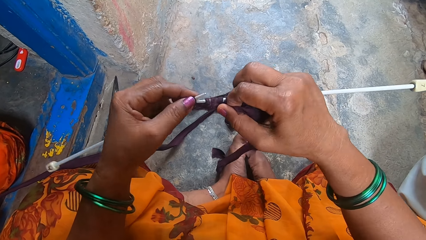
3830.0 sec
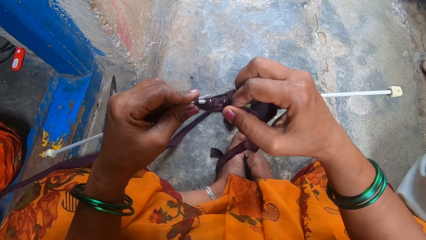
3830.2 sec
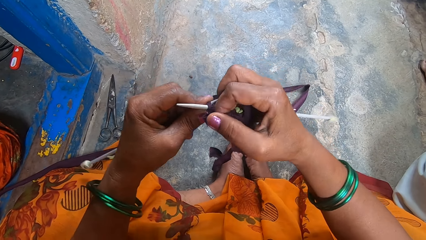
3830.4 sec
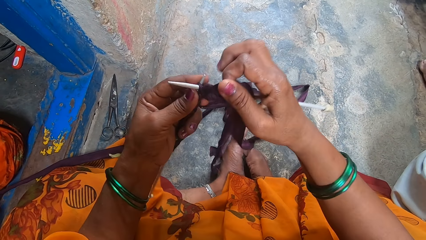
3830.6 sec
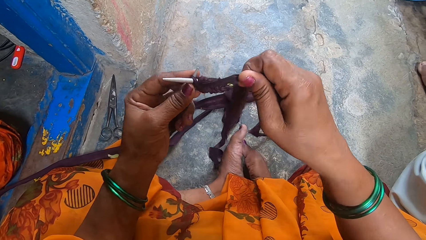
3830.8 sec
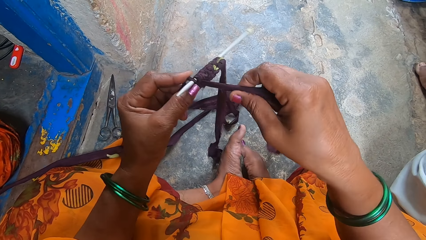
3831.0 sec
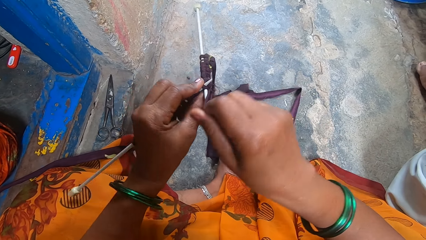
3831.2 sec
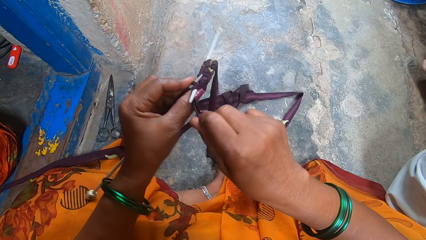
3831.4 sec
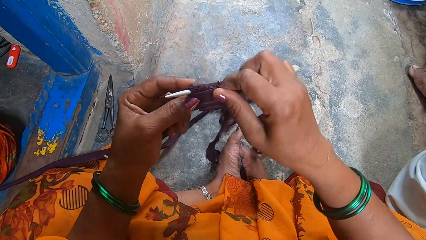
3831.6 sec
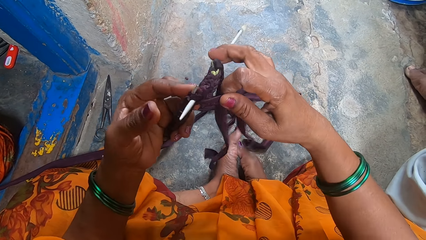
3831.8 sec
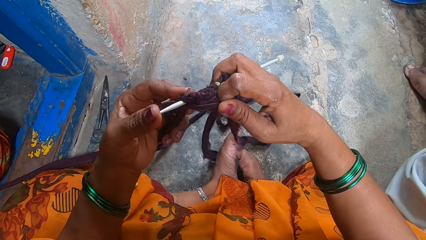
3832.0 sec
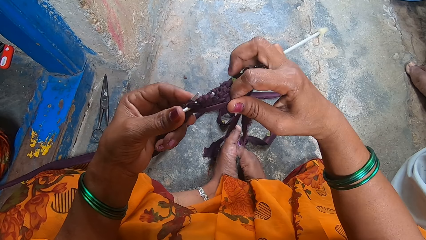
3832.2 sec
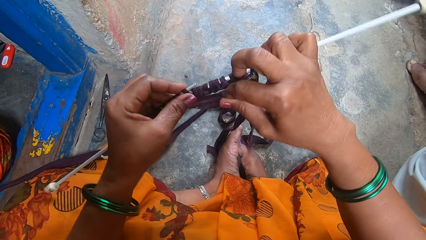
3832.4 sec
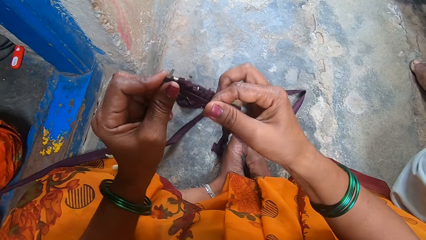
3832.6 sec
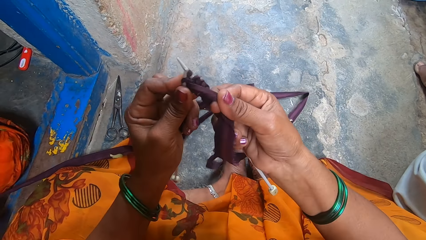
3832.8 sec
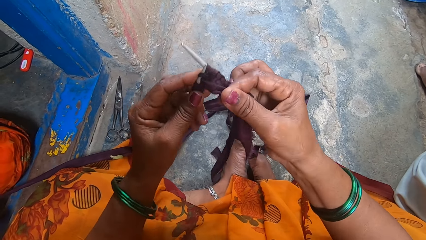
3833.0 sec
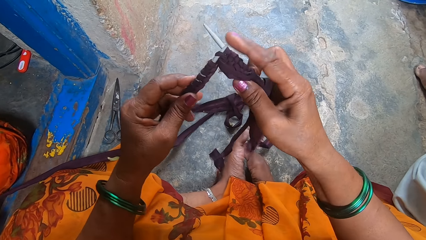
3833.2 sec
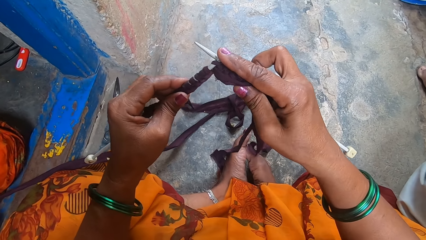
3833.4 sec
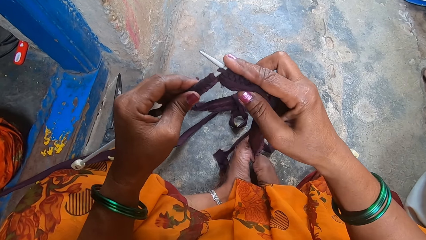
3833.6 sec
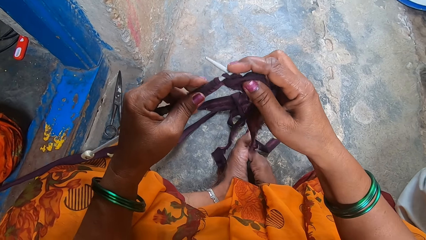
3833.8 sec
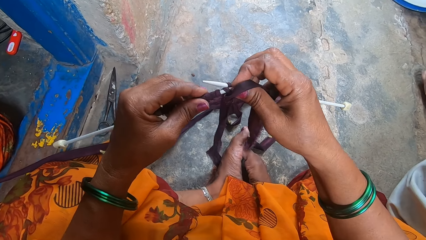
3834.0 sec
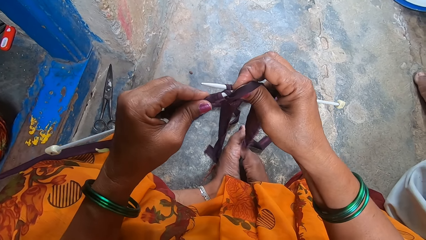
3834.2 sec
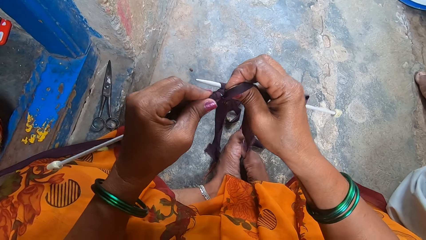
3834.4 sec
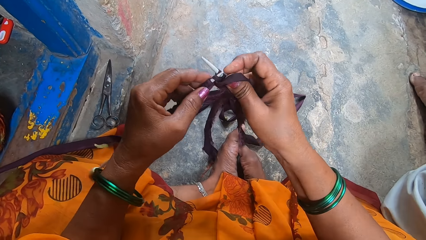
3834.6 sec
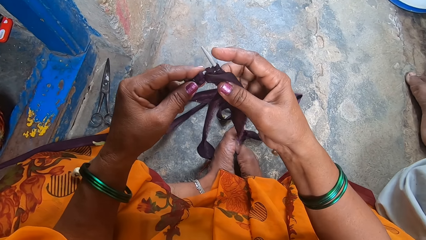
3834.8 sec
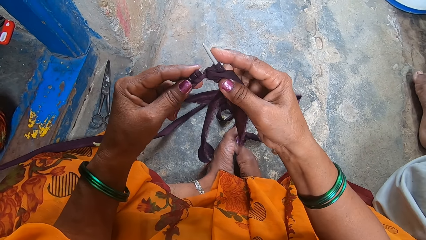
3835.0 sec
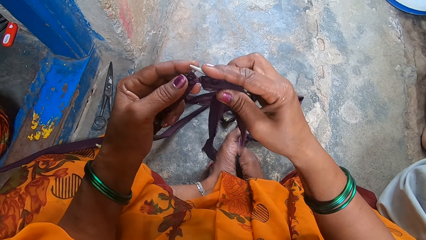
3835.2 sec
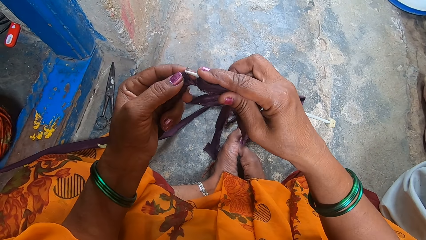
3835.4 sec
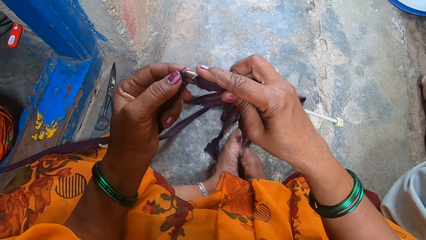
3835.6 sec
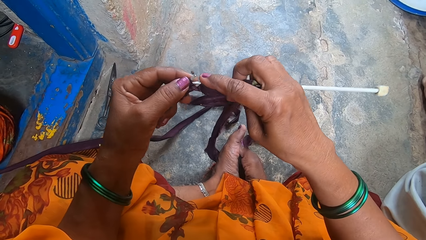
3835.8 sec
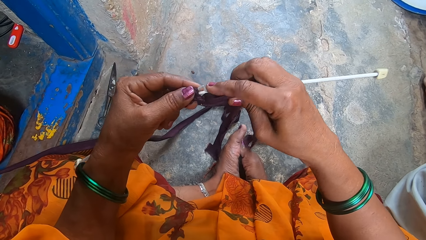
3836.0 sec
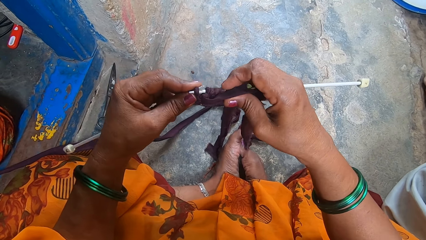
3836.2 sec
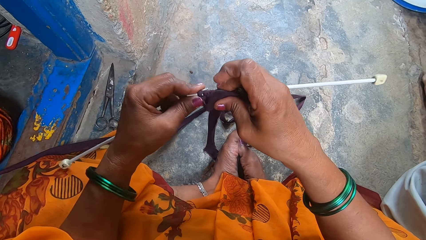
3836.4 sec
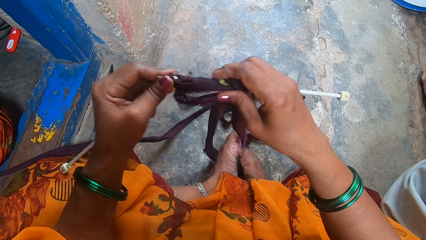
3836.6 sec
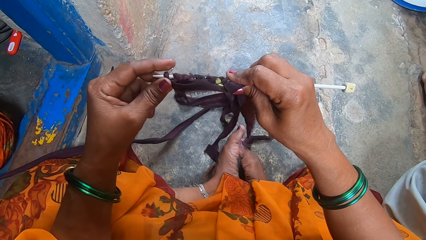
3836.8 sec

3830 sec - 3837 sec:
A person moves the right foot.

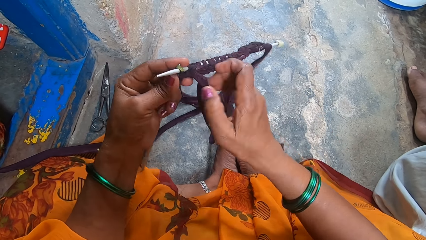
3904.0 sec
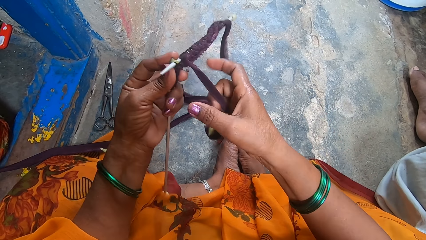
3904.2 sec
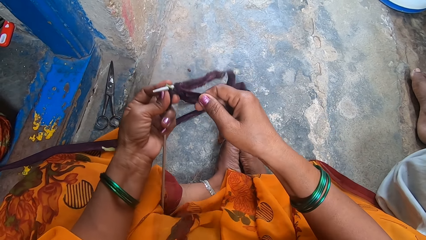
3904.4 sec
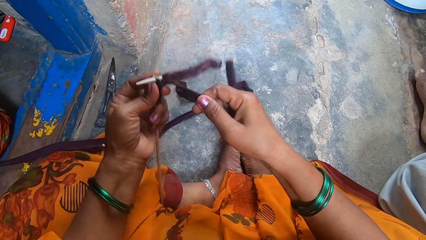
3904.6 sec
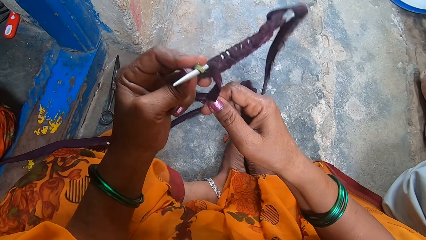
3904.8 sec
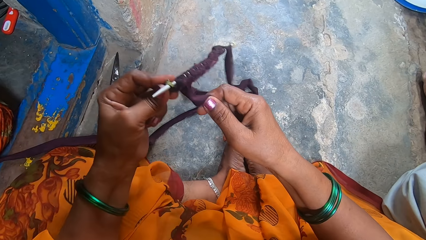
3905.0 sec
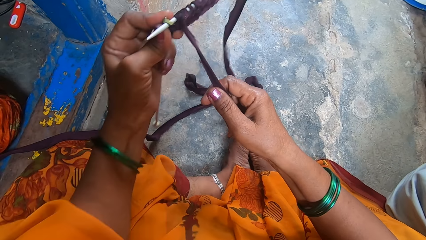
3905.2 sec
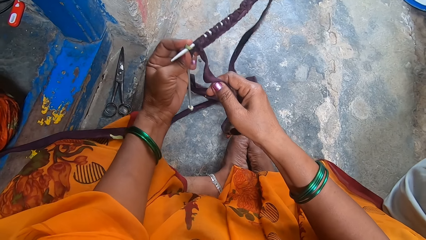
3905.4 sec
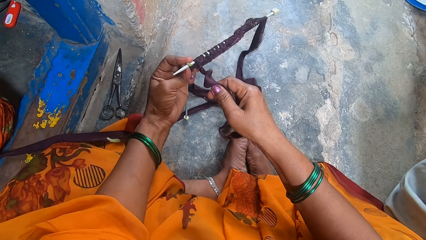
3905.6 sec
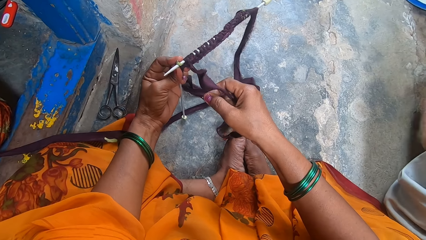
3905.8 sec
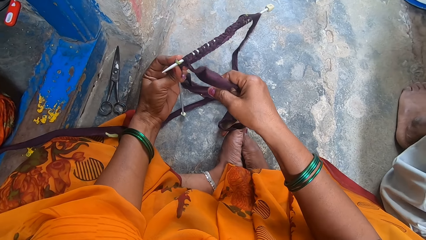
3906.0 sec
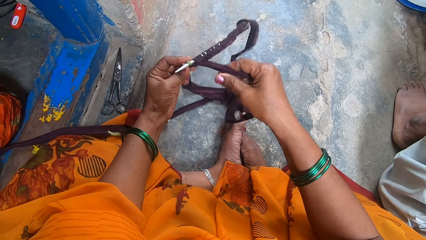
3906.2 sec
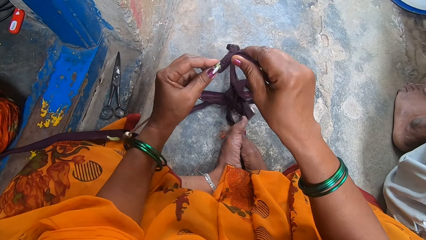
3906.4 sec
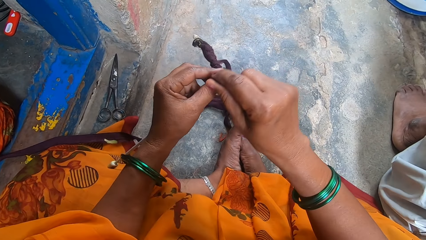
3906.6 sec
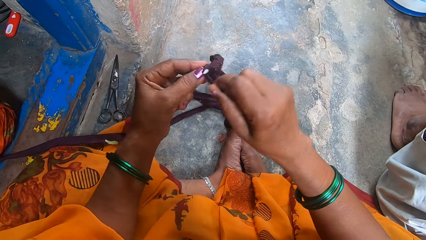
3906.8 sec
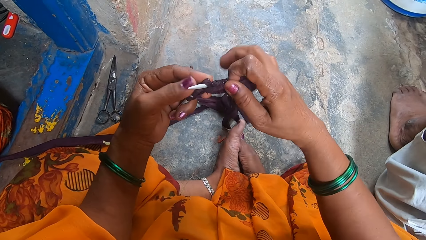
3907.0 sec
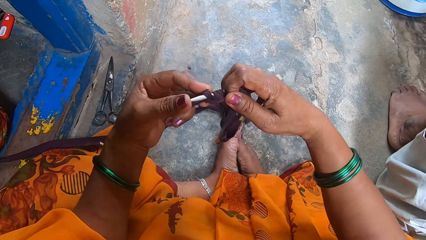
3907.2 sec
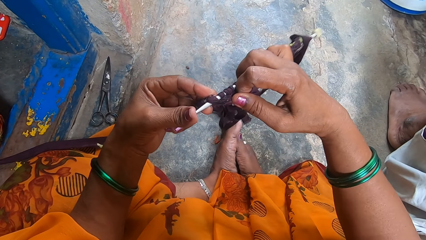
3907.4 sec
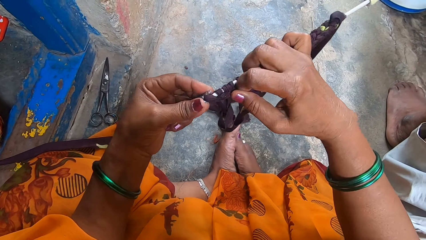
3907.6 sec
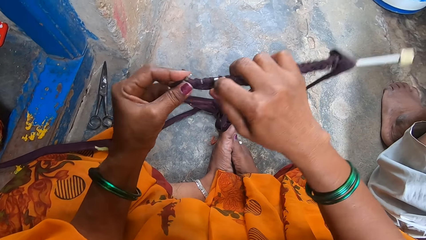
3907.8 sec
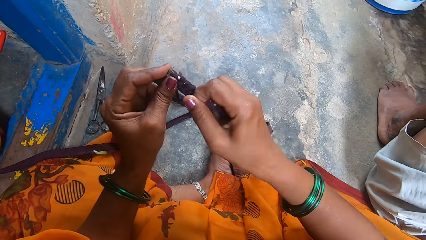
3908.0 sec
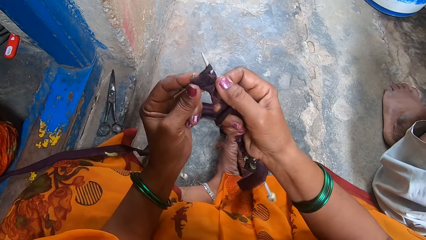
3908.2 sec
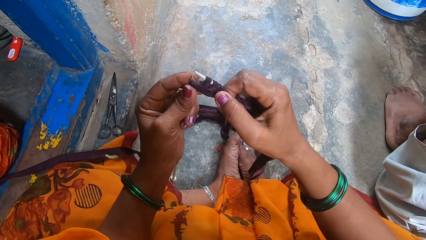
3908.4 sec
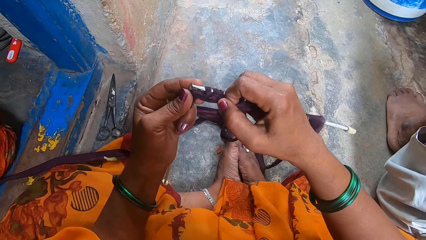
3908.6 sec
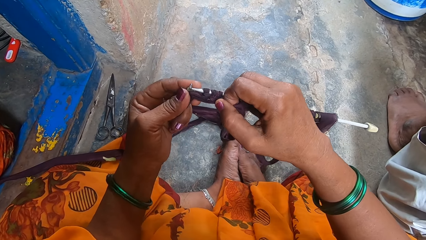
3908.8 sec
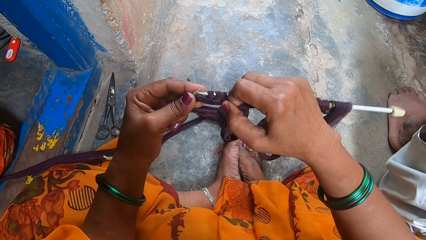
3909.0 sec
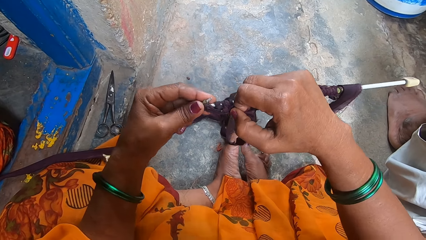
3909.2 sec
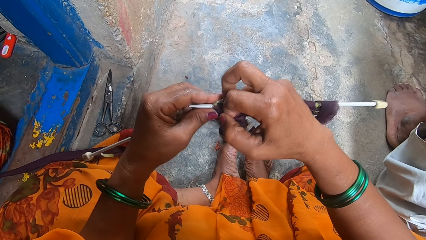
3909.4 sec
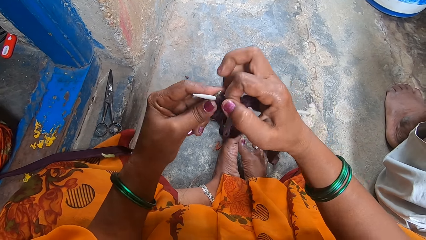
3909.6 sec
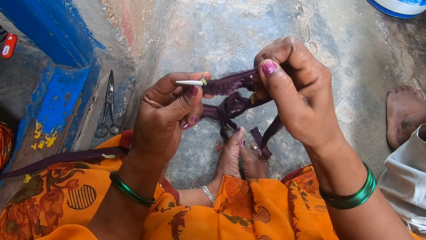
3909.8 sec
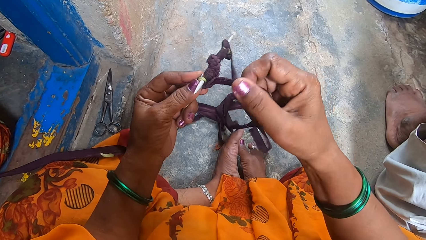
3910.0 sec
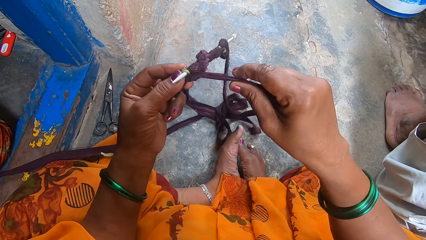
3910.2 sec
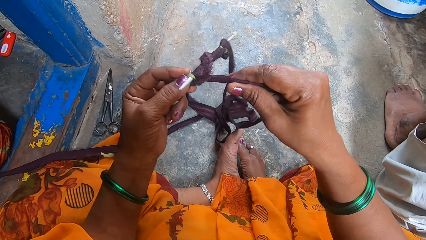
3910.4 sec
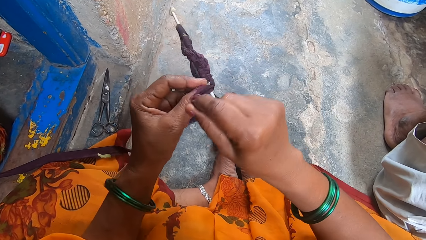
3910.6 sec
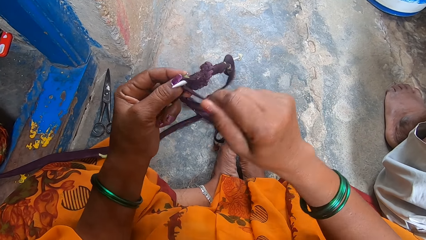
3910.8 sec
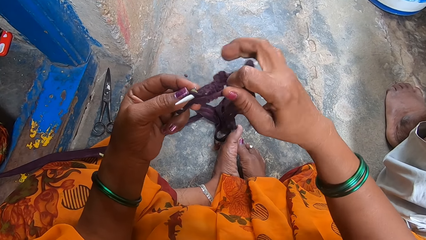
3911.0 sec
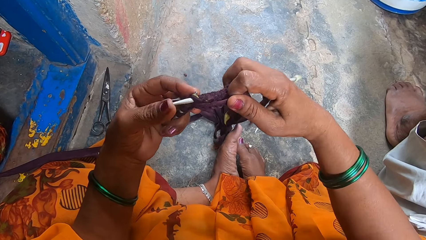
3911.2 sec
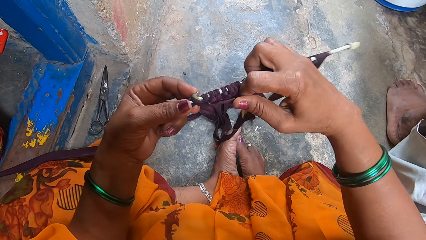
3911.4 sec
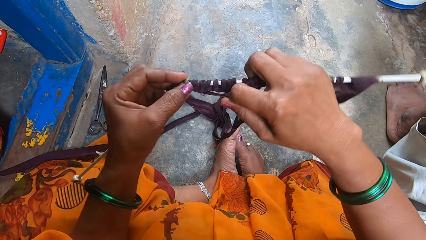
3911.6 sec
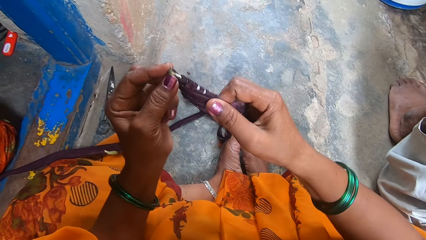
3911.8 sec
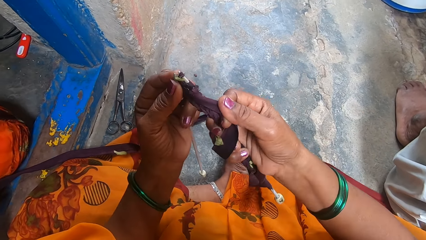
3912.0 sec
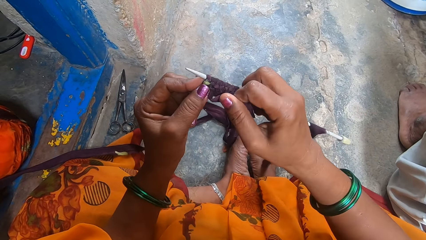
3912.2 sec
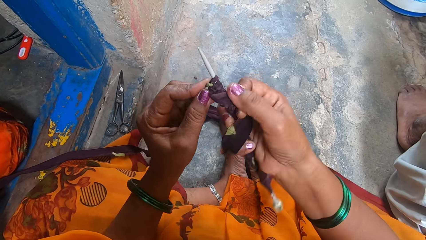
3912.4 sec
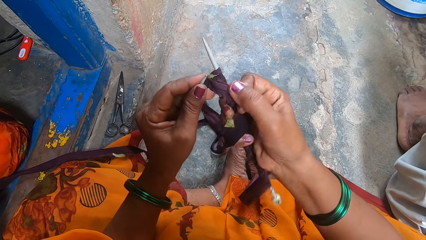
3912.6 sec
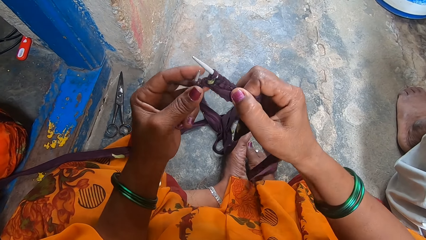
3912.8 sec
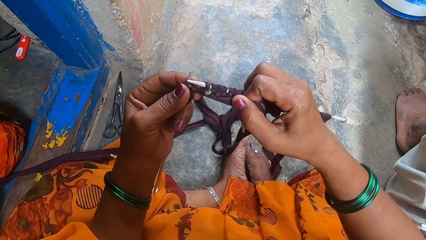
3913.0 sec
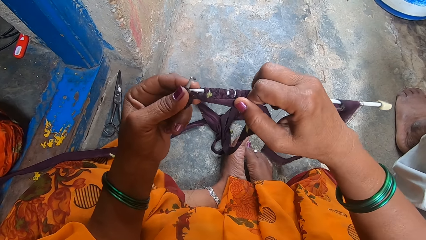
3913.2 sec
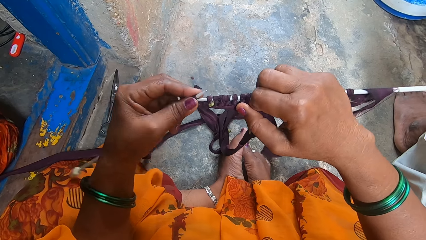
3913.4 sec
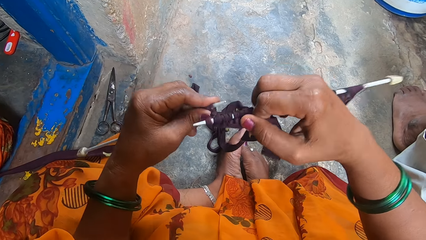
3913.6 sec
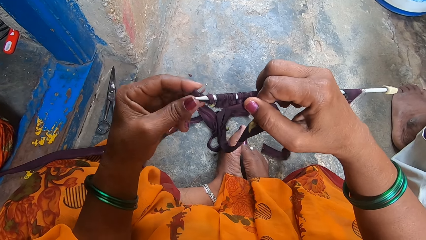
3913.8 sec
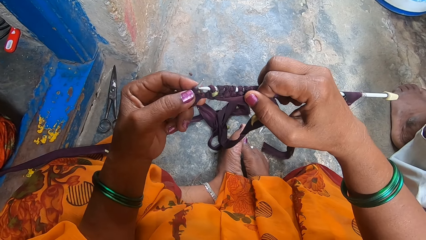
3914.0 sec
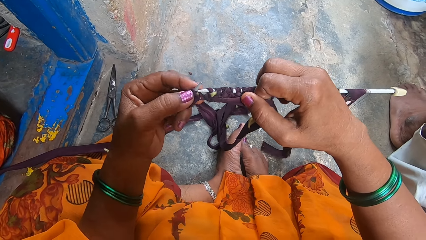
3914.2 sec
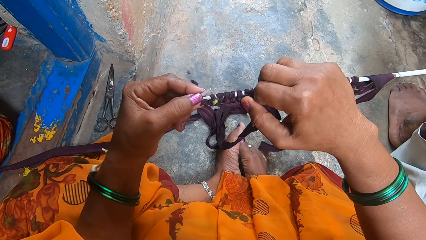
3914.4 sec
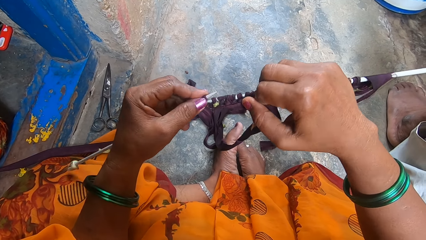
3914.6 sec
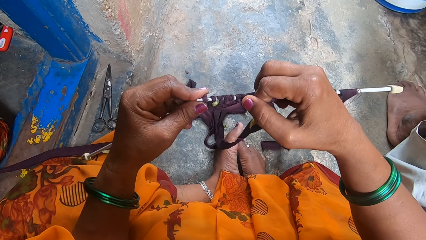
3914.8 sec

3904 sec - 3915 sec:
A person puts the left foot closer to the right foot.
